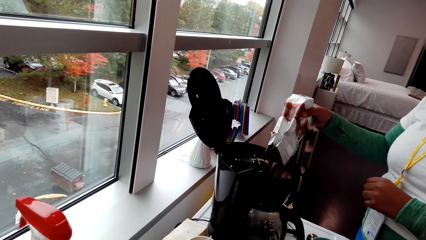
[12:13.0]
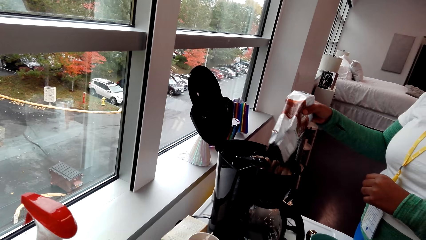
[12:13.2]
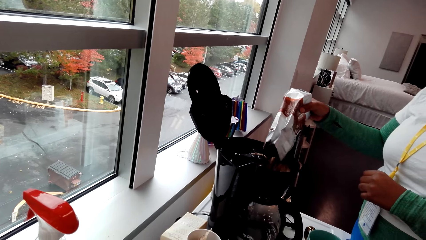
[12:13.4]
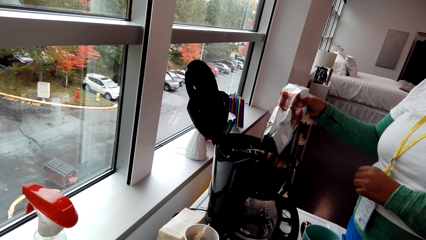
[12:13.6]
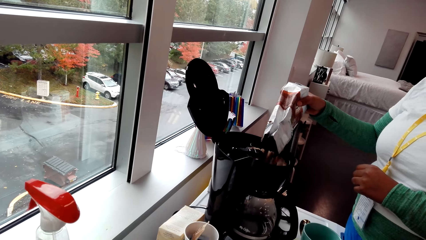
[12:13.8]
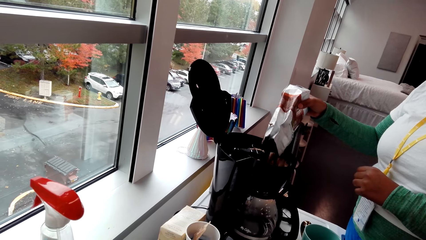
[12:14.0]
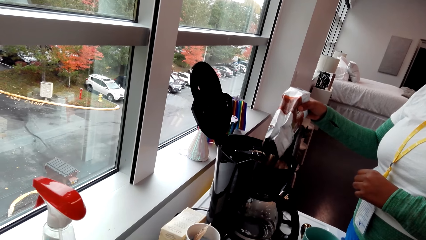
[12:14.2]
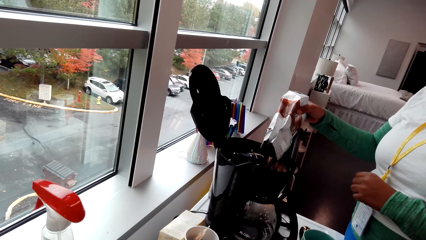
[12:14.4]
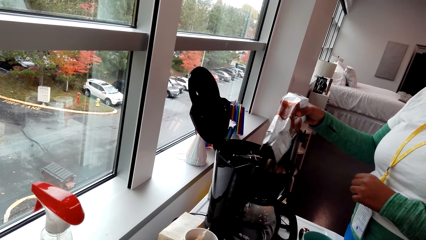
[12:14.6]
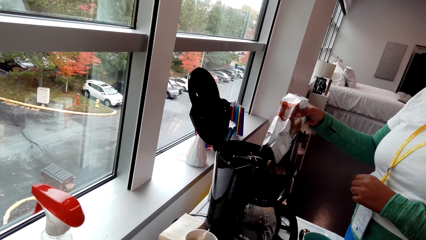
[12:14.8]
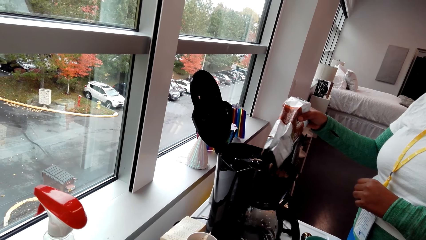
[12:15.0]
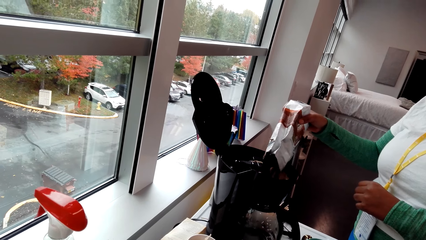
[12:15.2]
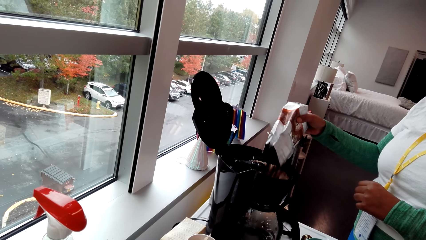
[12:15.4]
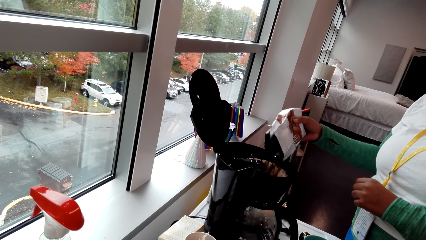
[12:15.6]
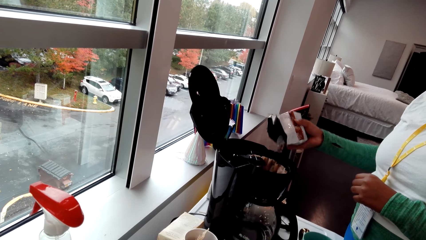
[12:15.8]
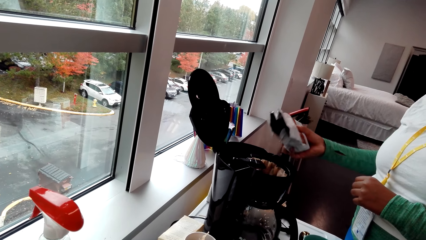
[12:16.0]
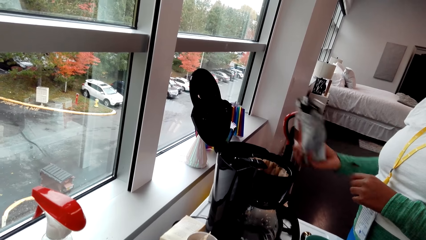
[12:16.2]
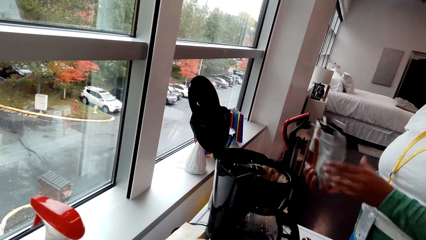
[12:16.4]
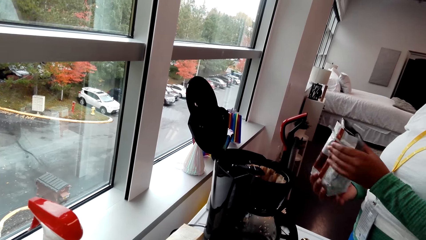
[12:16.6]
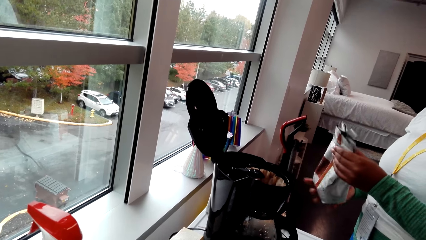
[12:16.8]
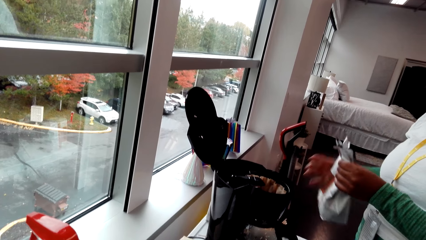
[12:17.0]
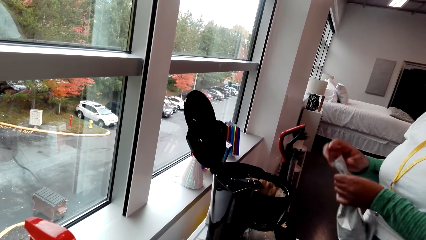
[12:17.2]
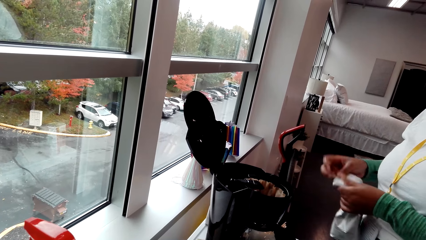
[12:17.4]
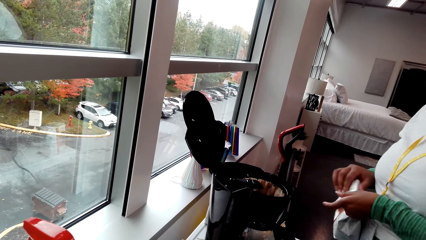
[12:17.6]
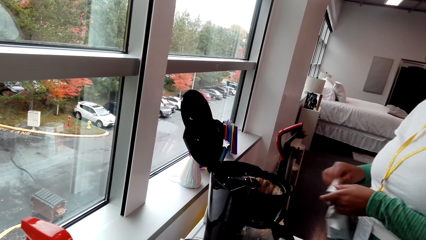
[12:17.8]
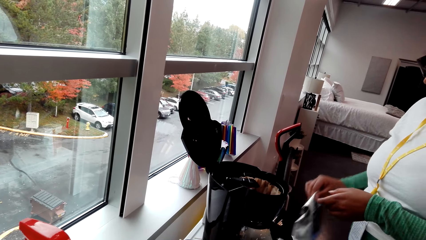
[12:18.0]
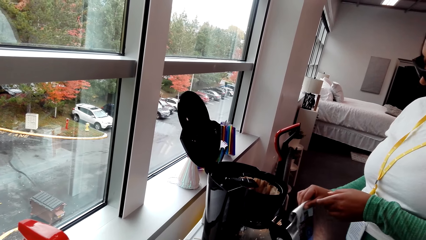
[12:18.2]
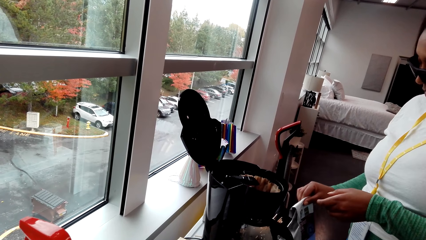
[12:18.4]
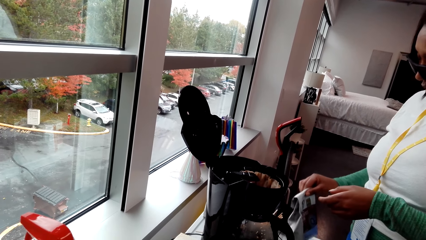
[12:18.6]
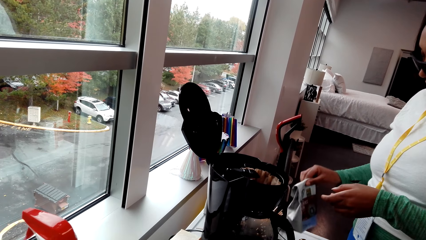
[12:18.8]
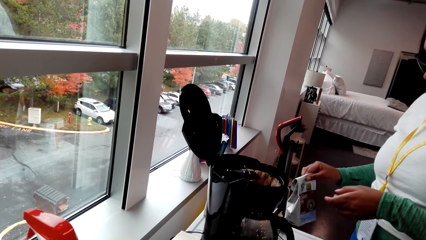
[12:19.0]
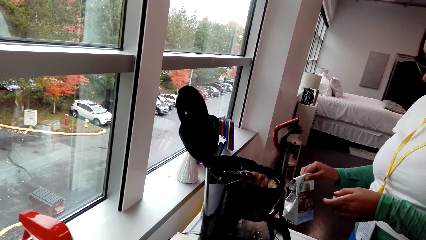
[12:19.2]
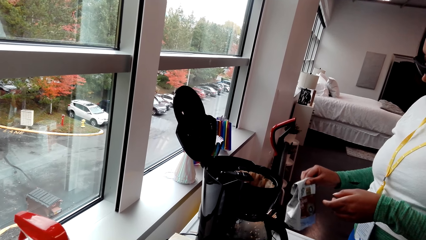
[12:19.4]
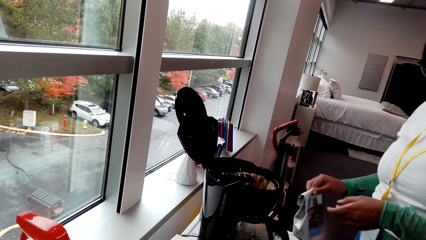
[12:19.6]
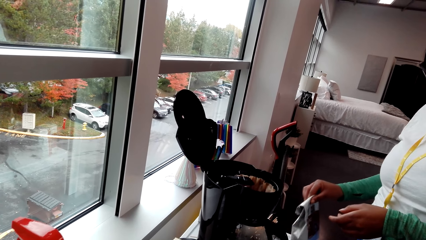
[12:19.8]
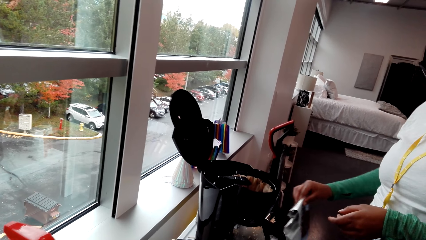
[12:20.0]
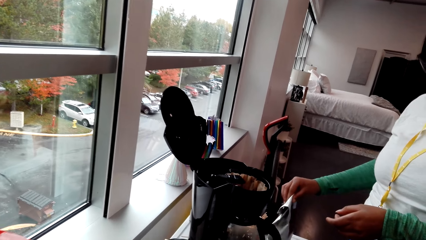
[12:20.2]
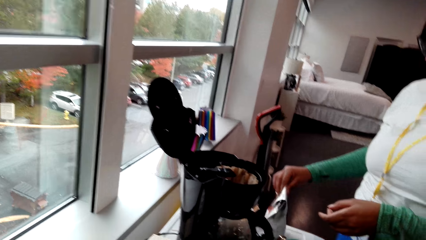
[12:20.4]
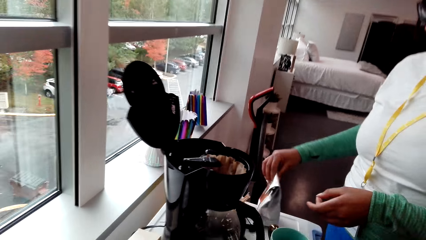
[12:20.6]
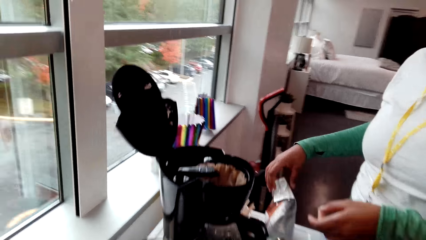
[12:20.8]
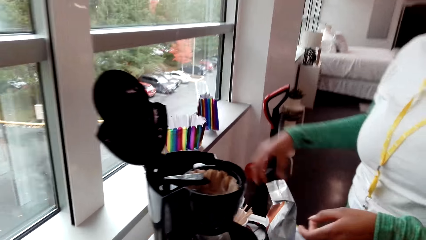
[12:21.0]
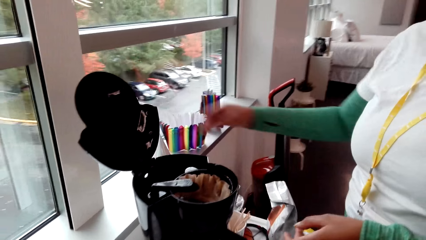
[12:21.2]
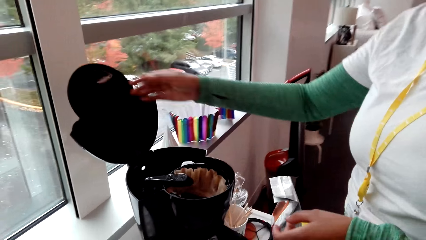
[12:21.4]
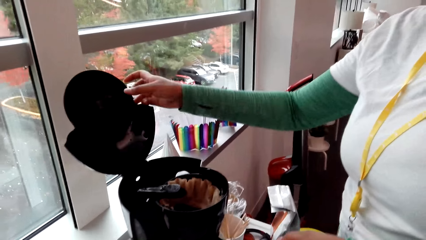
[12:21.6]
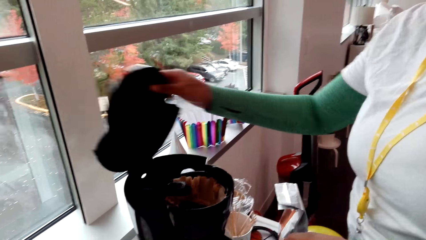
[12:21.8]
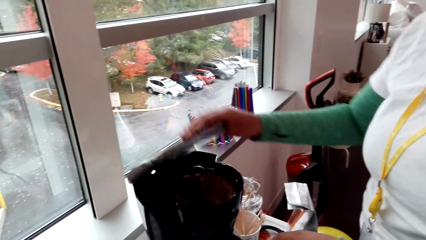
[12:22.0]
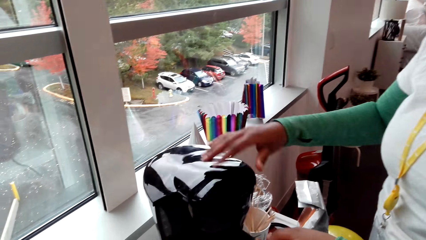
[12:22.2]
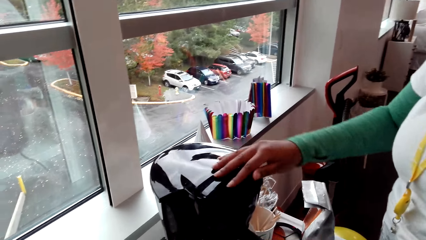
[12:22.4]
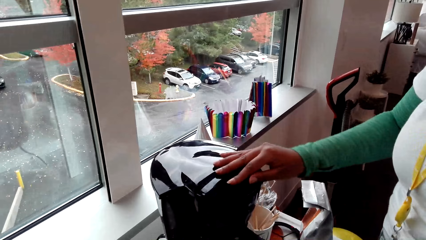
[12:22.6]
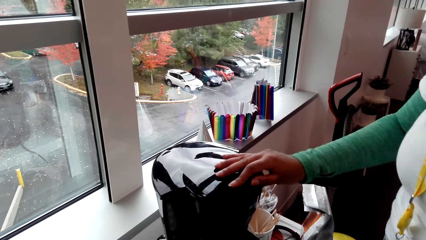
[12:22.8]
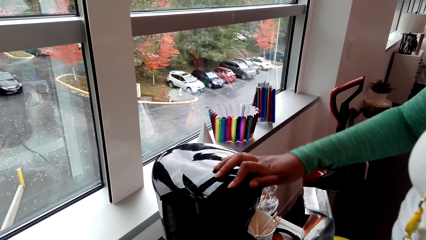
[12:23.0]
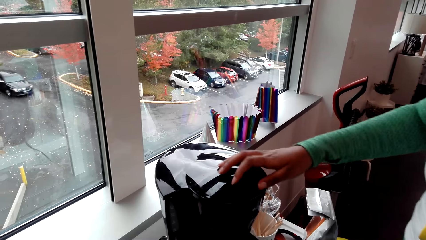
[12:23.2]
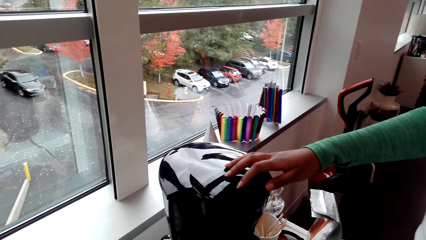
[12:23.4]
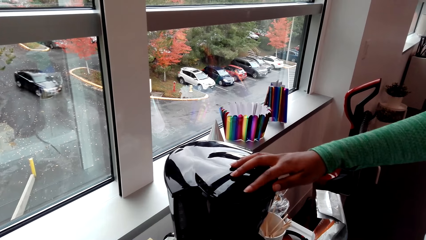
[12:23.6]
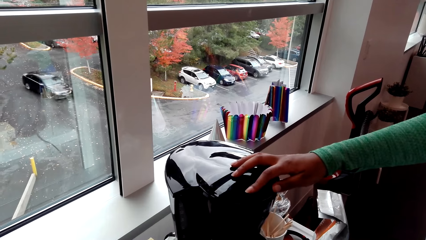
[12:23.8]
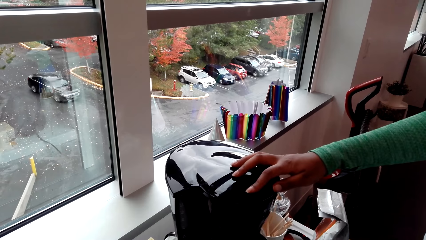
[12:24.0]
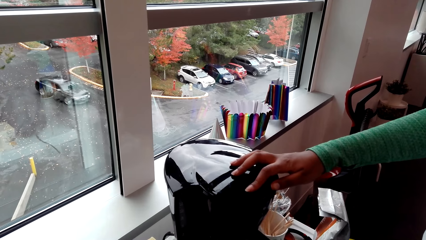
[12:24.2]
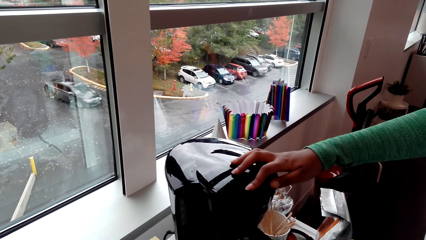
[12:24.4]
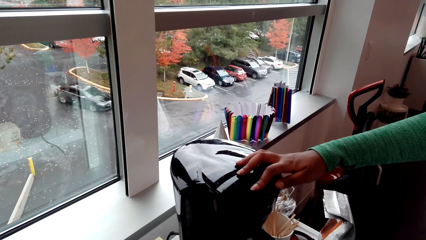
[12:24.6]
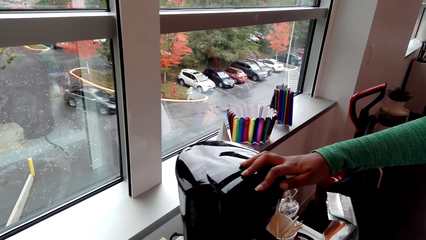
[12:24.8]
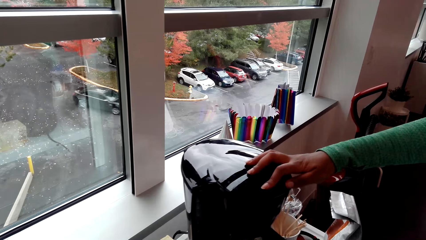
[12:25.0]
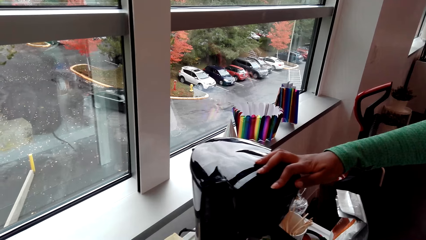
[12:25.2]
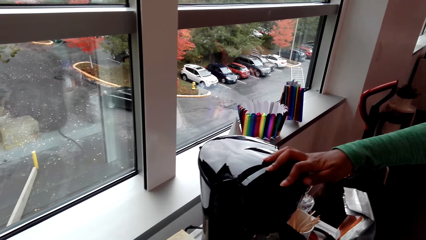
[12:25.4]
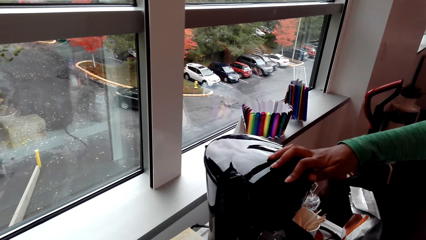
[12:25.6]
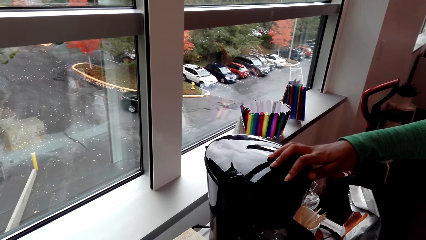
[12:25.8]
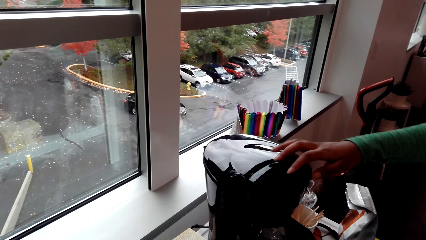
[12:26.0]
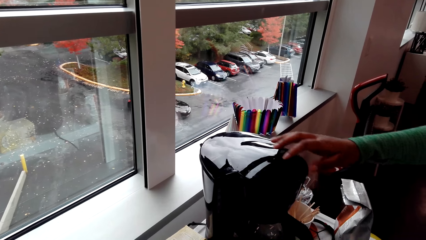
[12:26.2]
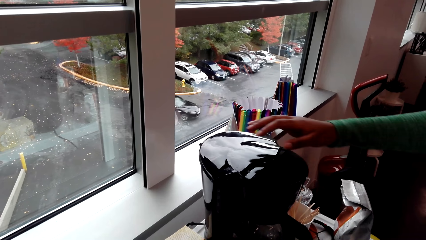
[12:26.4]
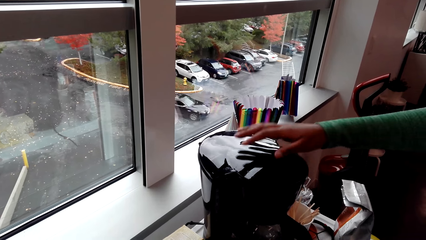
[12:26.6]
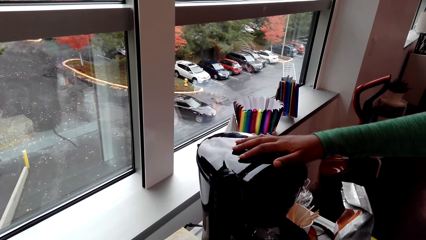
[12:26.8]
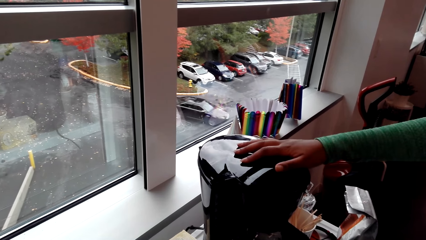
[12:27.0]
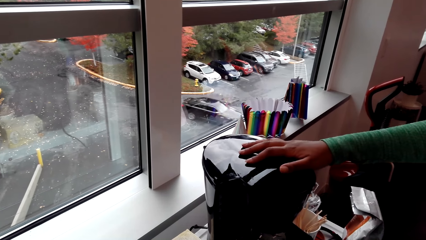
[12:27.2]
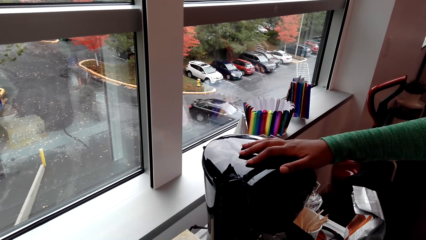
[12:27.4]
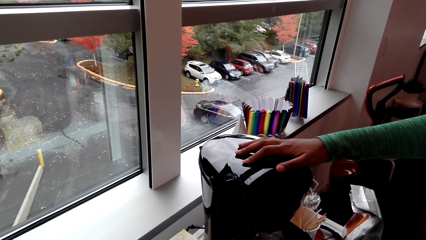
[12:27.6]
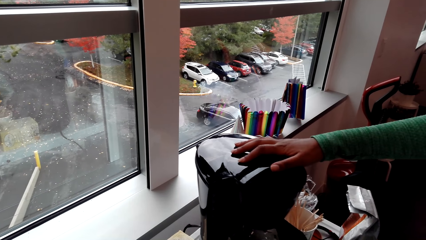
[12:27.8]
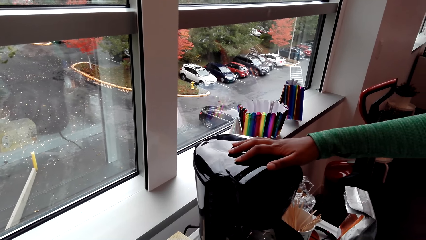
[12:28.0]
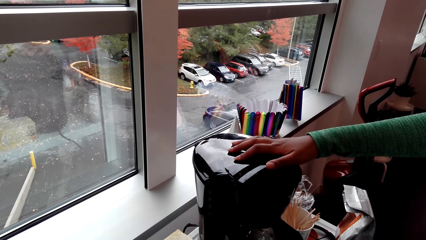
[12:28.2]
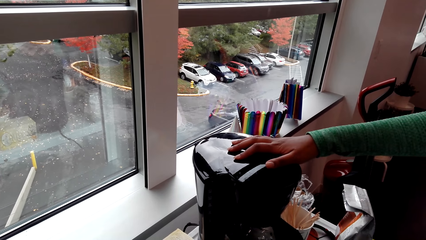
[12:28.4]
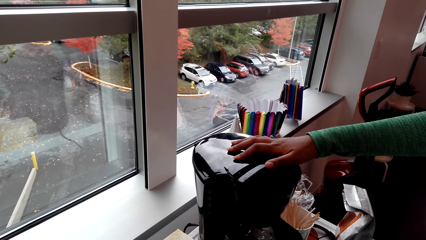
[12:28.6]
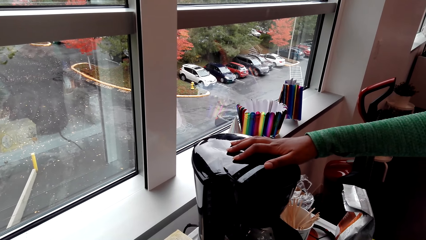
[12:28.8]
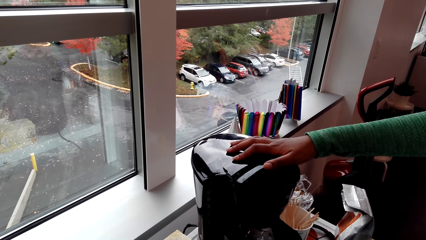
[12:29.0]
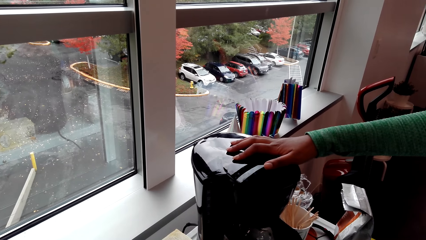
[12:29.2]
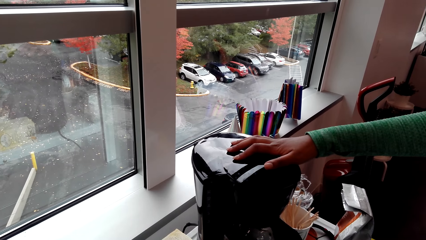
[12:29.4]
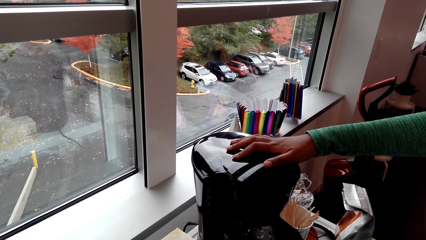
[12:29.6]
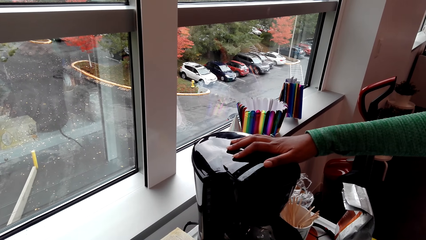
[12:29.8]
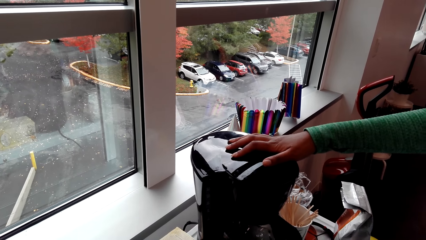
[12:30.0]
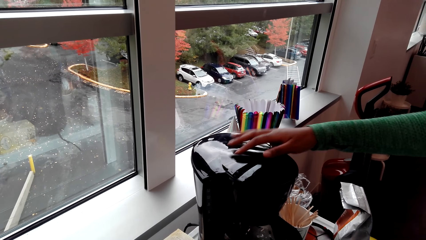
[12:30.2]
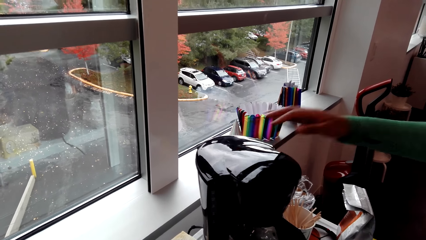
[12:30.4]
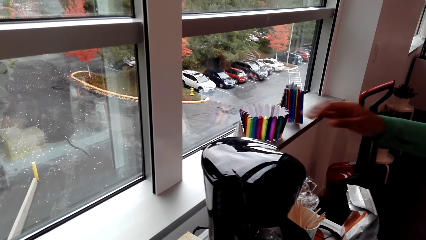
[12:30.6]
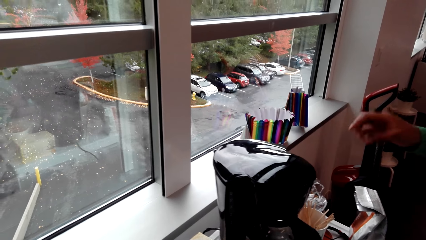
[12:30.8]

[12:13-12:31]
A woman folds a coffee paper or package. The woman puts the package on top of the fridge. The woman closes the coffee maker machine. The woman holds the coffee maker machine. The woman moves the coffee maker machine.
